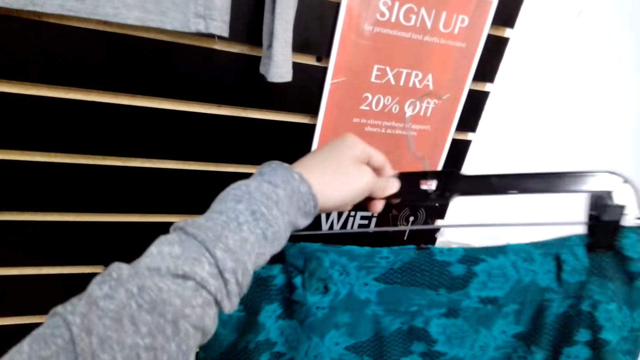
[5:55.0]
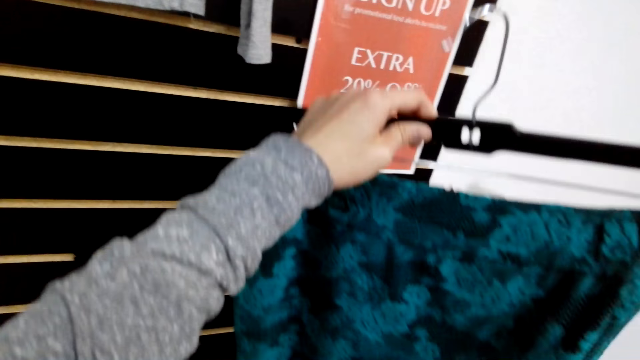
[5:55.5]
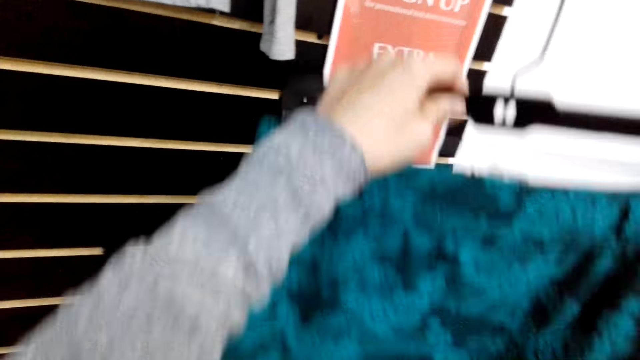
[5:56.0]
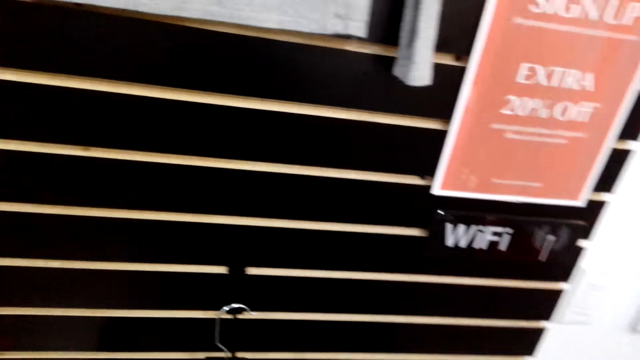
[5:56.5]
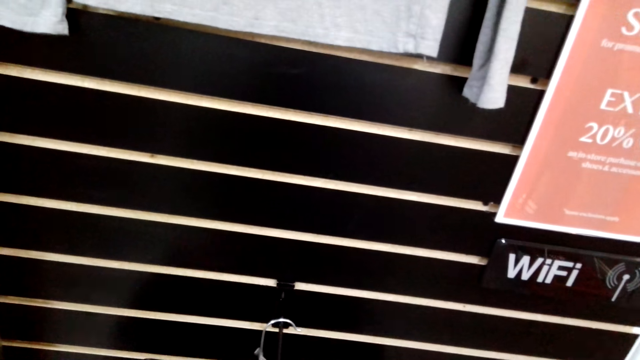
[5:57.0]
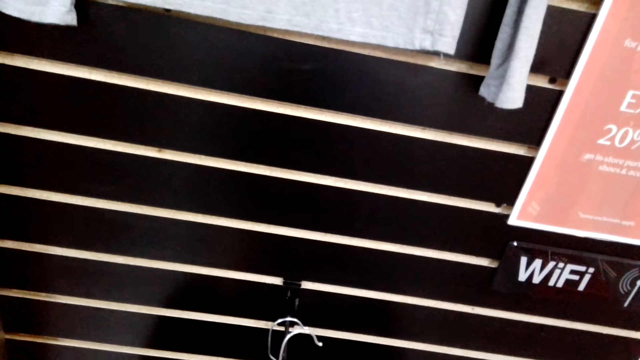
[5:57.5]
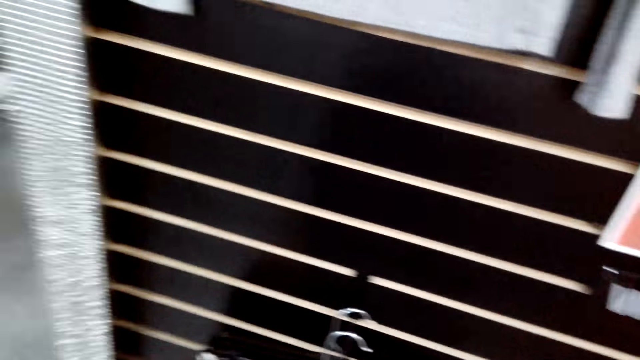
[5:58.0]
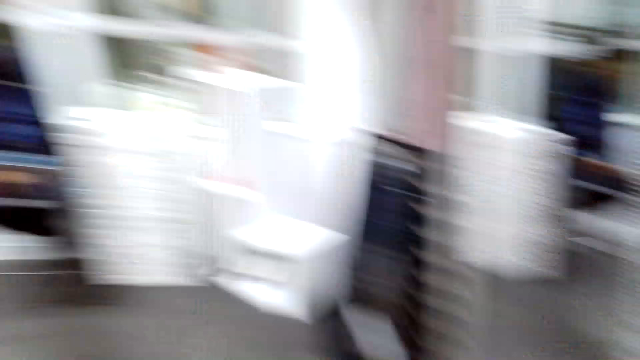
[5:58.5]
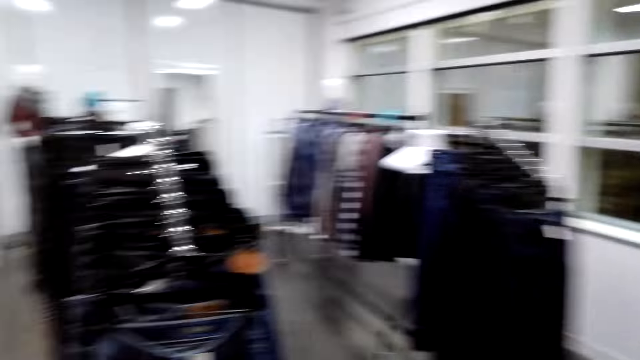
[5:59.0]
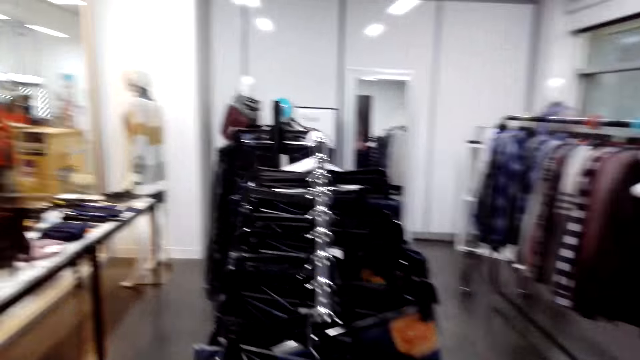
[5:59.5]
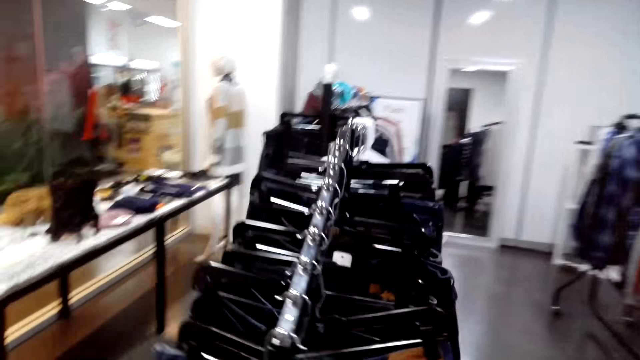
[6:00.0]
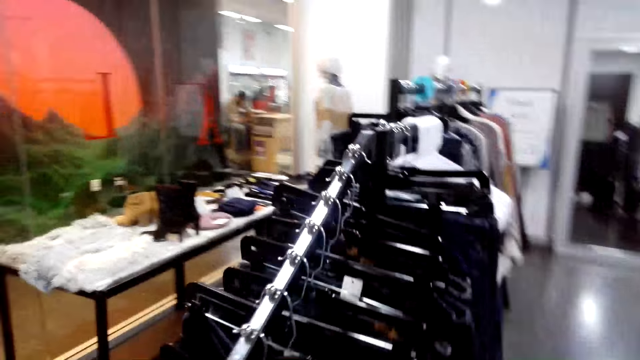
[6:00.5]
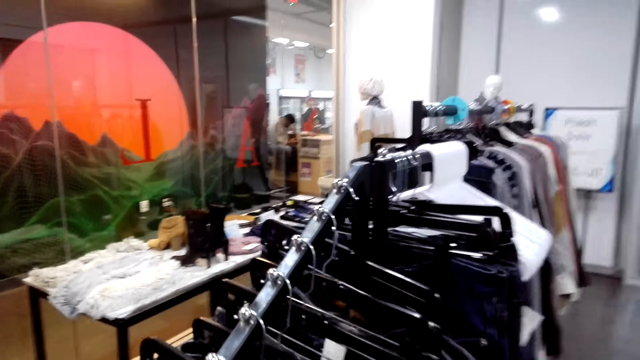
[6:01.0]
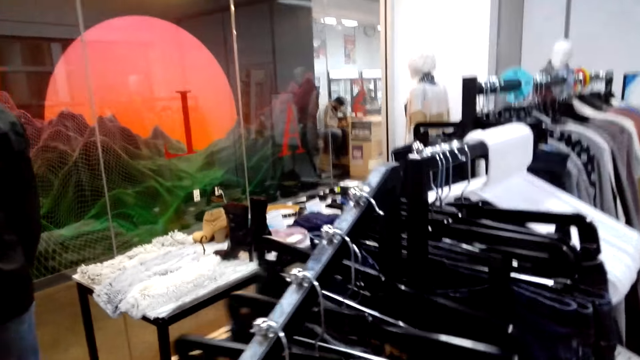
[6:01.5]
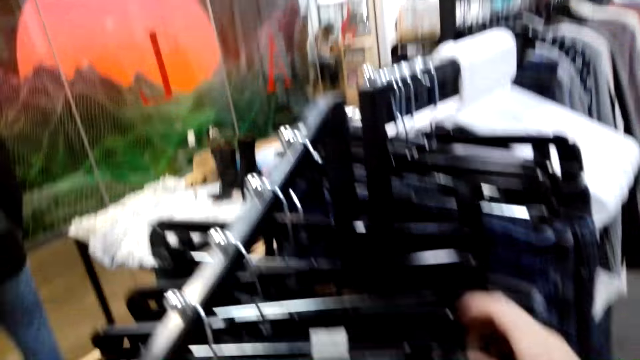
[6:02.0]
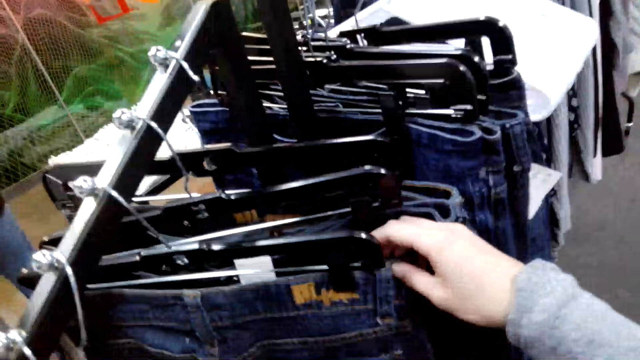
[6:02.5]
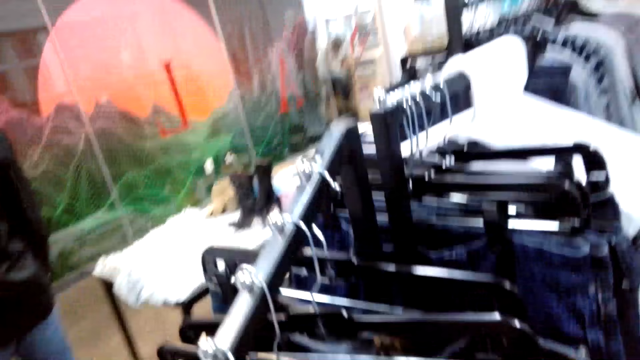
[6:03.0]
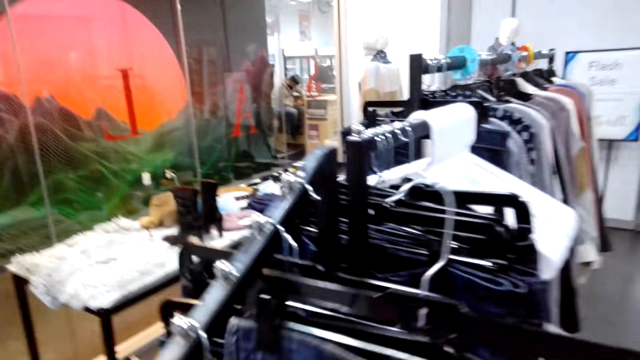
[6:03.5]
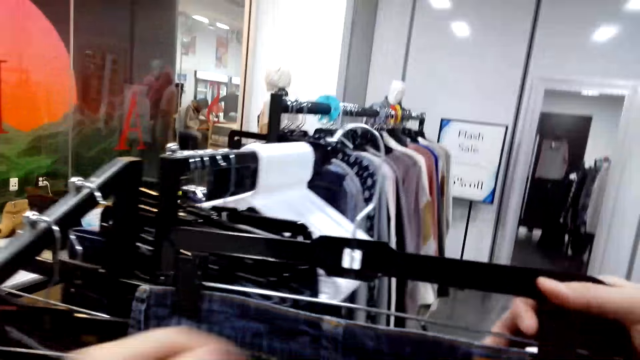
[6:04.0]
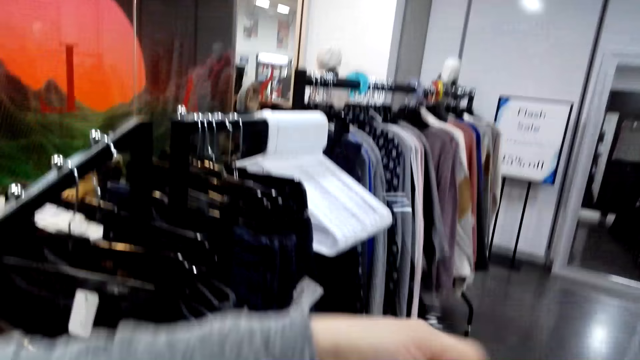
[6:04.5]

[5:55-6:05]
The camera wearer looks at the skirt. They lift up the skirt and put the skirt down. They hang the skirt on the rack. They move in the store. They look at the trousers on the hanging rack. They touch the trouser. They pick up the trouser from the hanging rack.

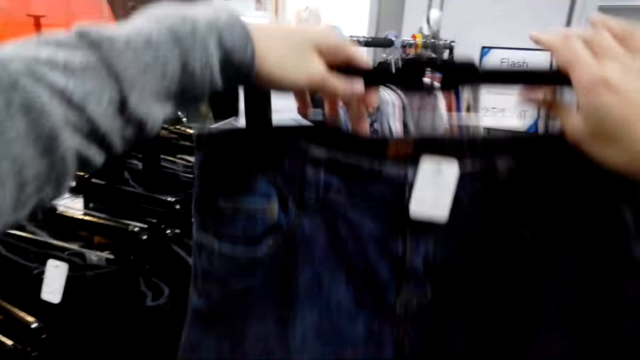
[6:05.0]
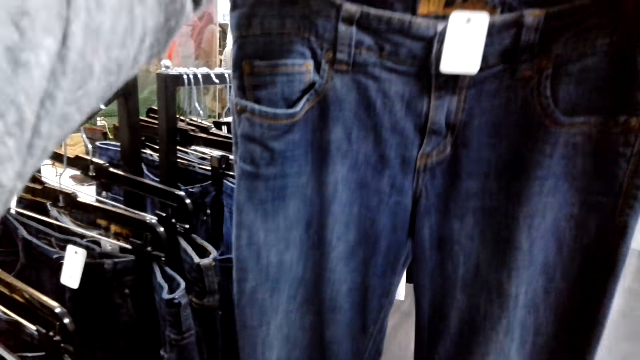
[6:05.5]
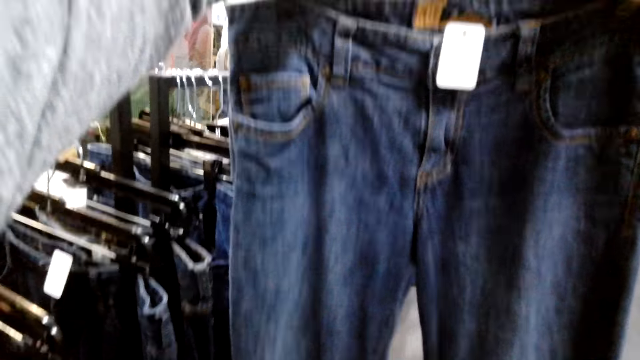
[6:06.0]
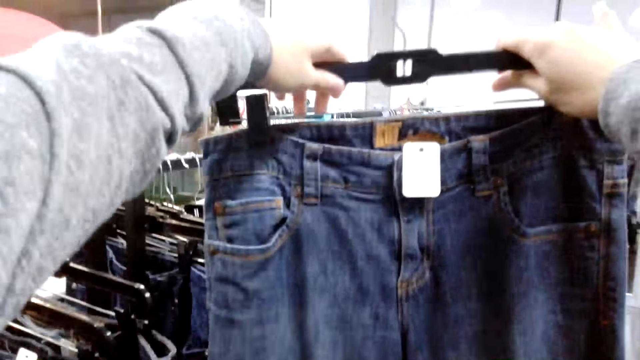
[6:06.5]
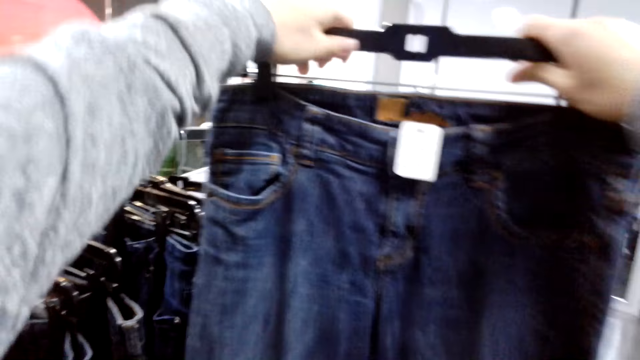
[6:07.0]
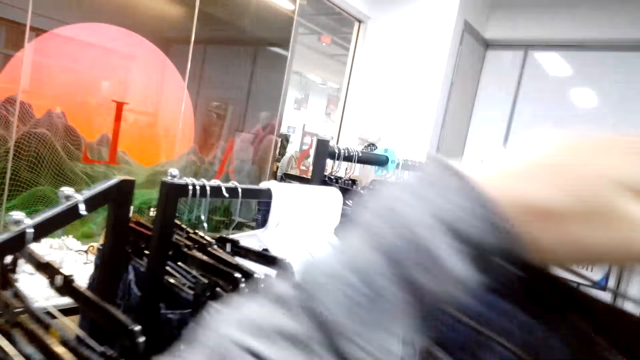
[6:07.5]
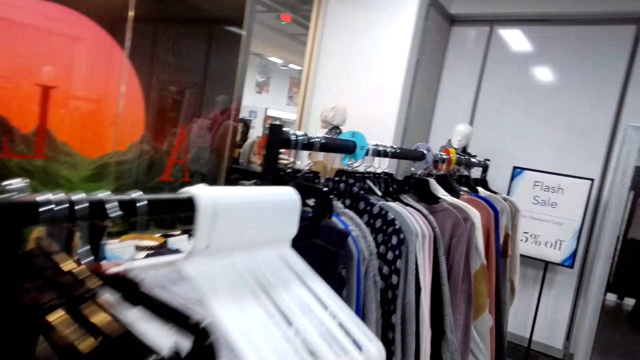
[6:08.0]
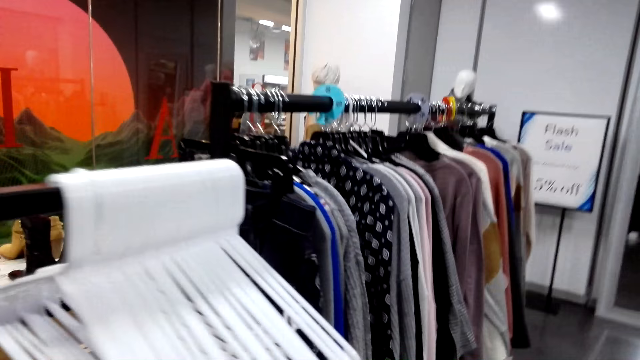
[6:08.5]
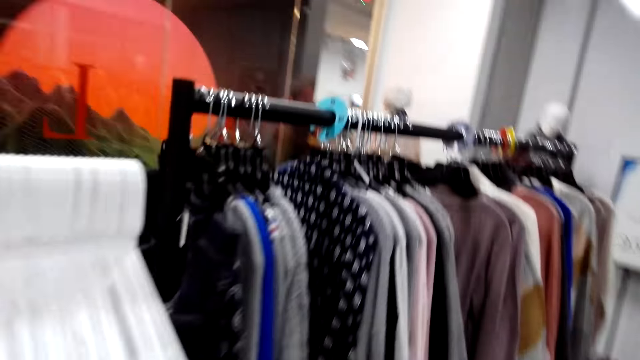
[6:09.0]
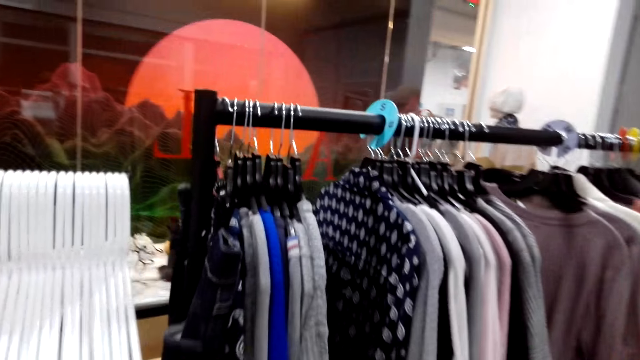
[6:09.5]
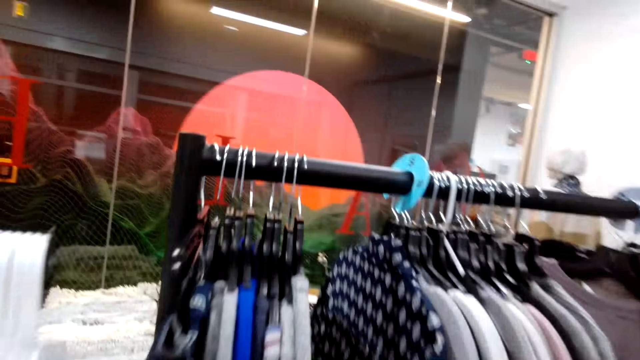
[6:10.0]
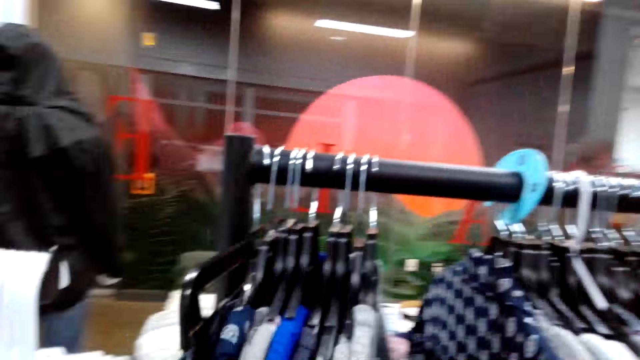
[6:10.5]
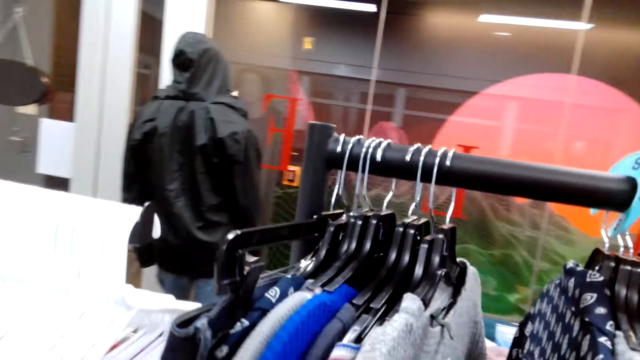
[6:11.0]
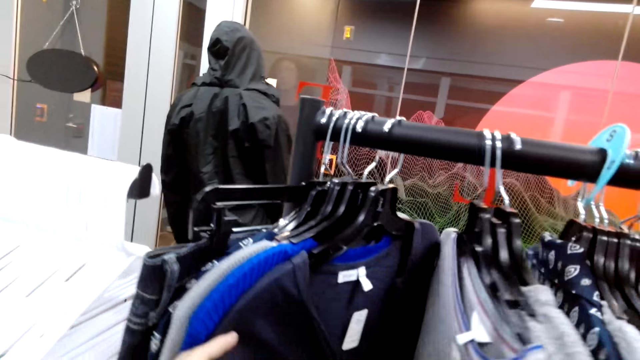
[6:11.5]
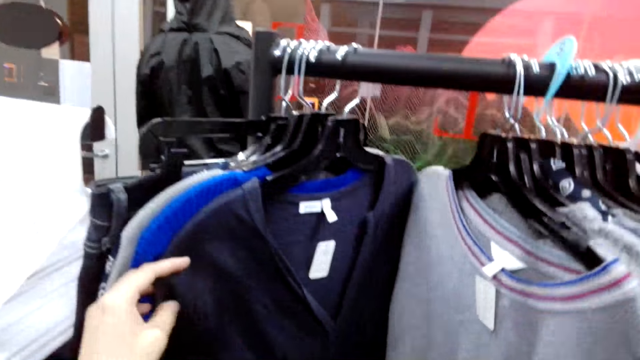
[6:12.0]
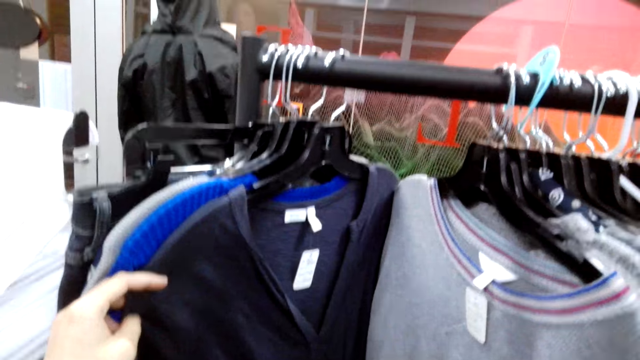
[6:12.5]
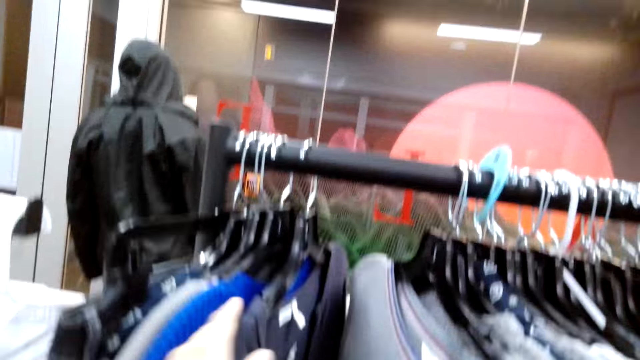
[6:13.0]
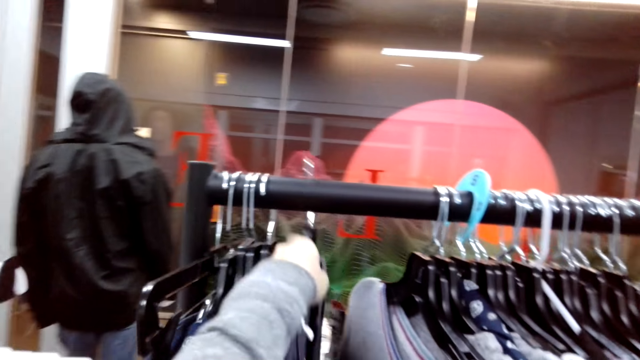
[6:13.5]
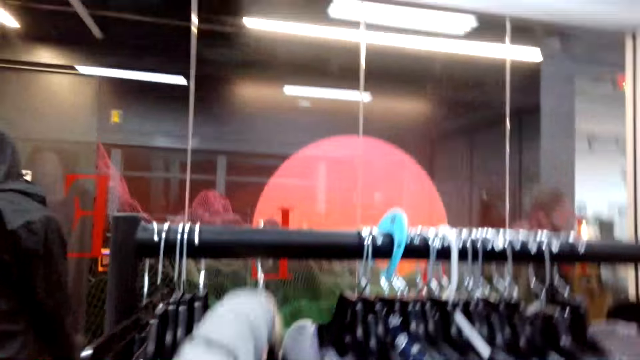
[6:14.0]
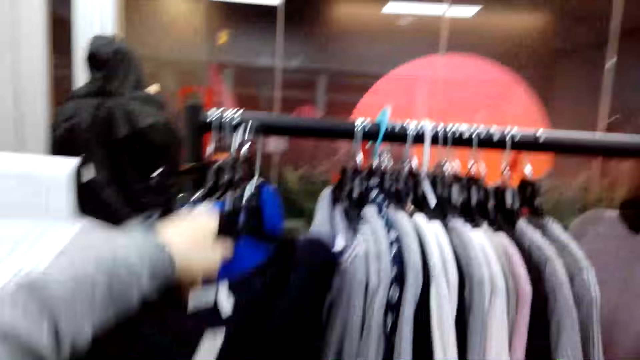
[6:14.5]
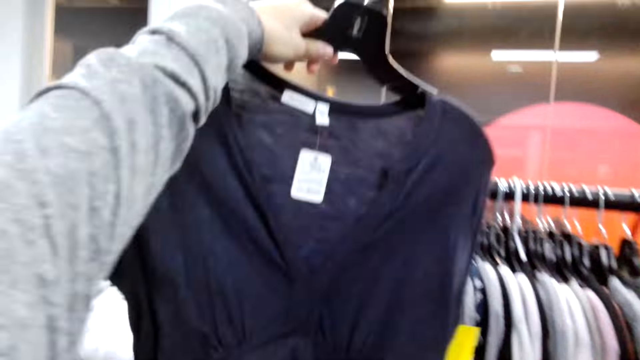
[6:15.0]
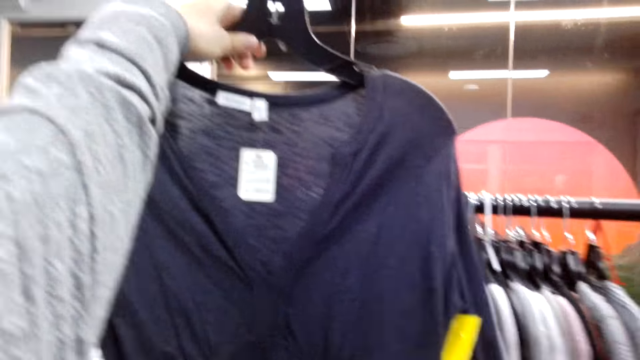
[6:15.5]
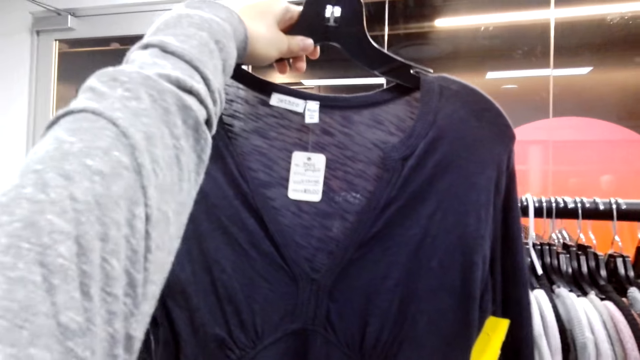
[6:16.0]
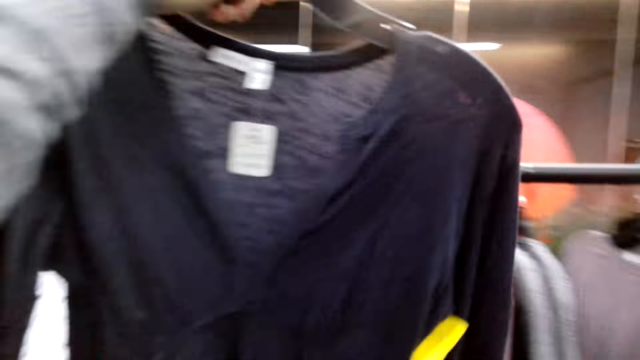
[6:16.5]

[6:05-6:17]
The camera wearer looks at the trouser. They lift up the trouser, put the trouser down and walk in the store. They look at the sweater tops on the hanging rack. They touch the sweater. They pick the sweater top from the hanging rack. They look at the sweater top. They lift up the sweater.
